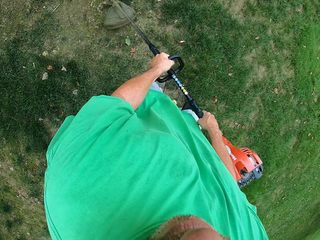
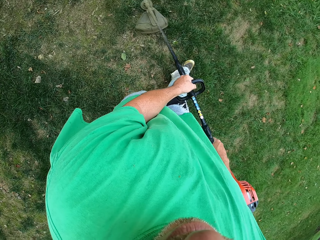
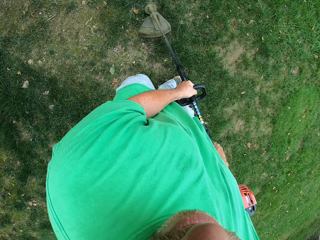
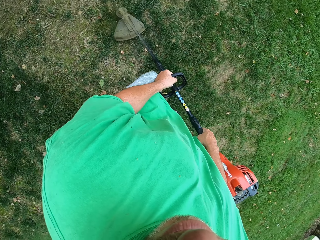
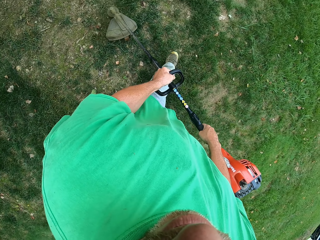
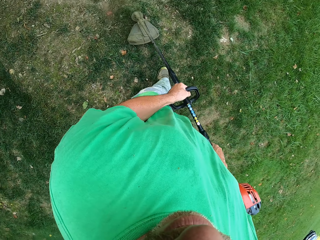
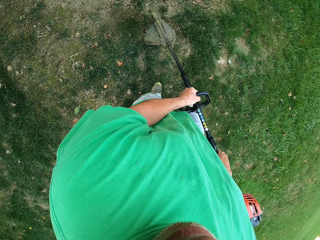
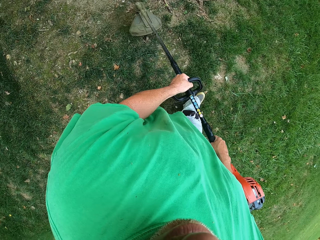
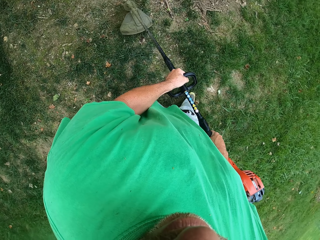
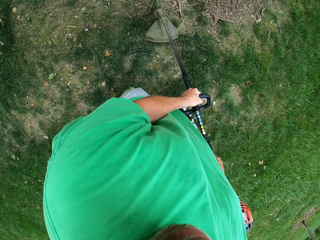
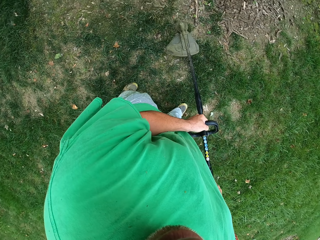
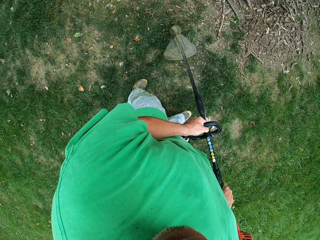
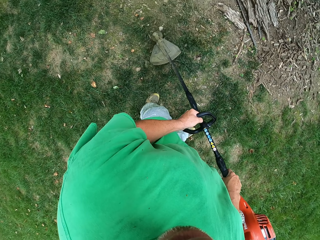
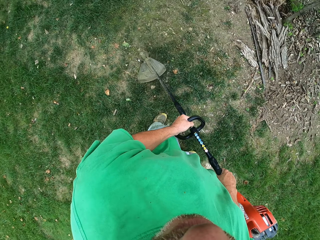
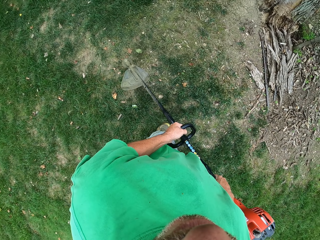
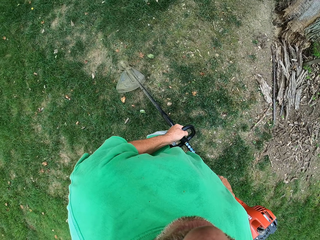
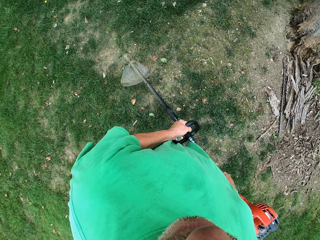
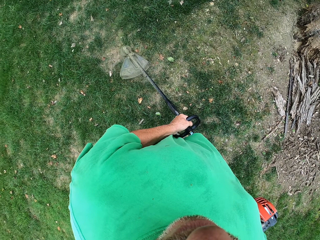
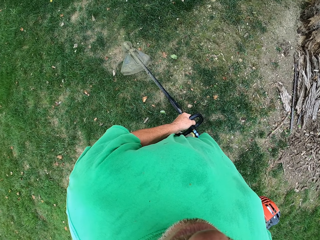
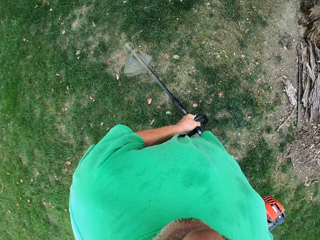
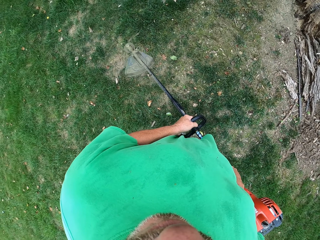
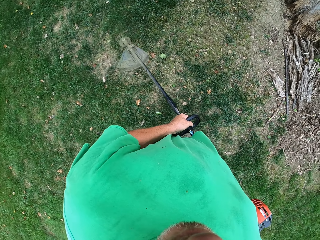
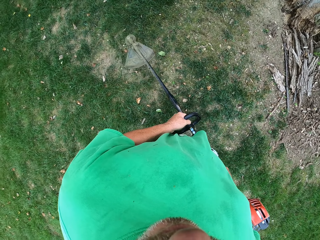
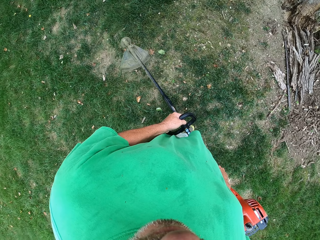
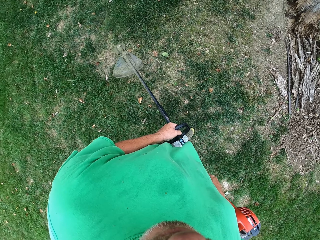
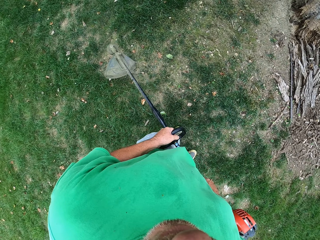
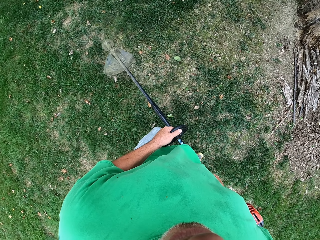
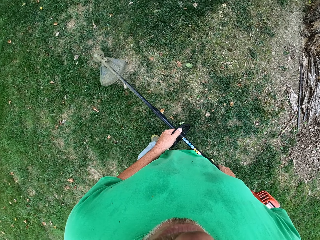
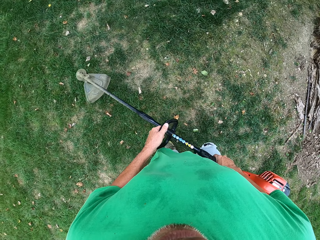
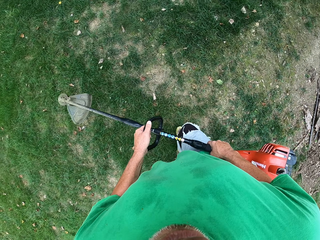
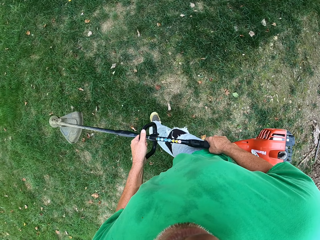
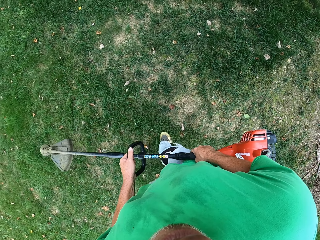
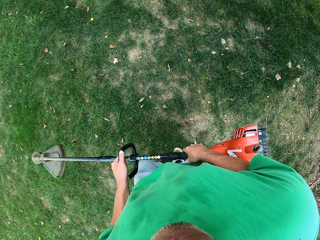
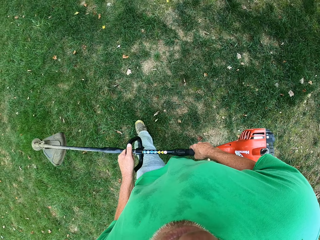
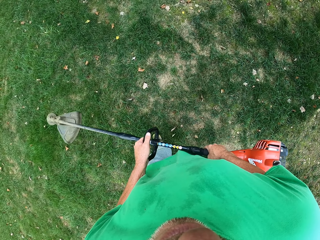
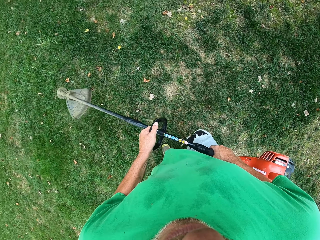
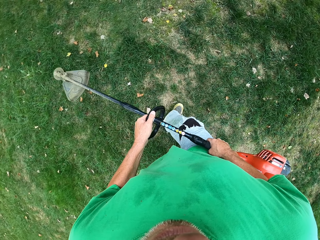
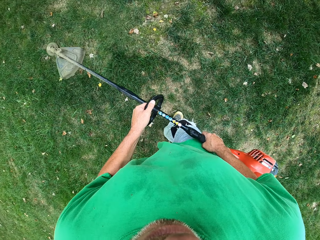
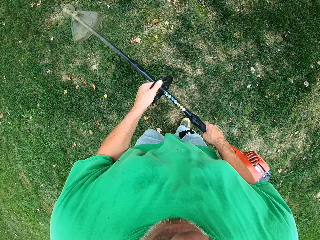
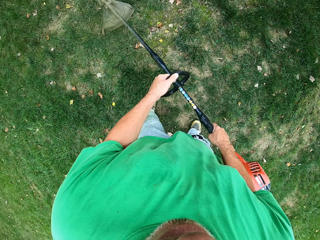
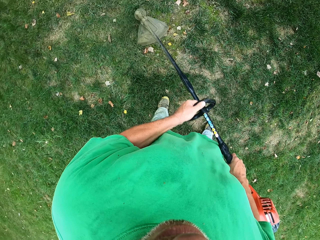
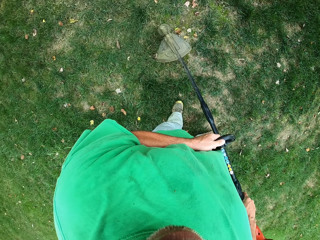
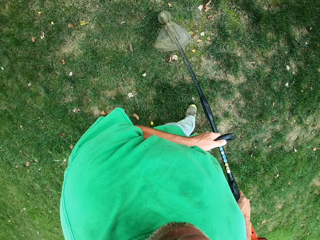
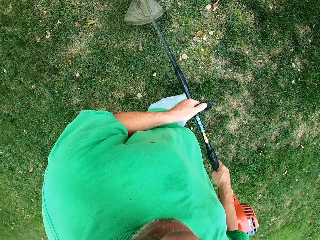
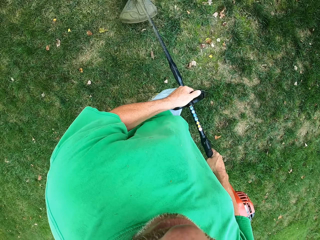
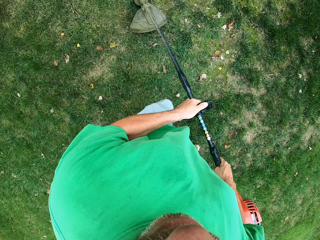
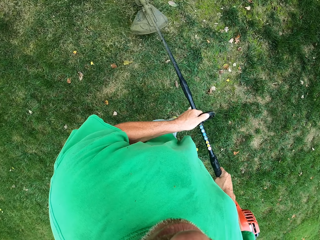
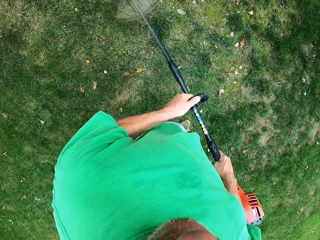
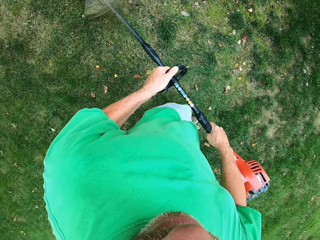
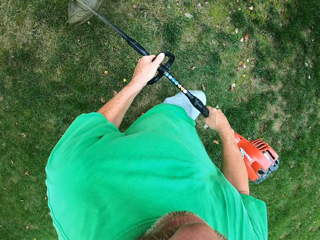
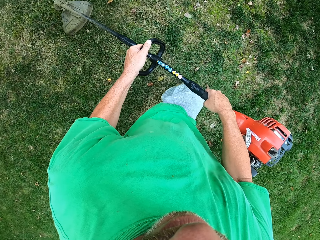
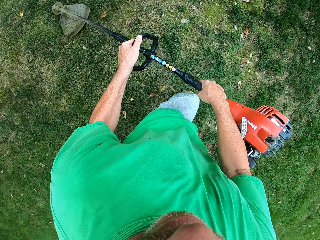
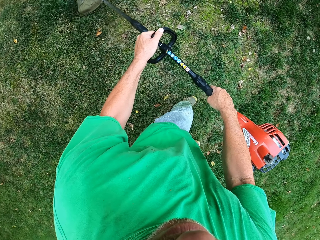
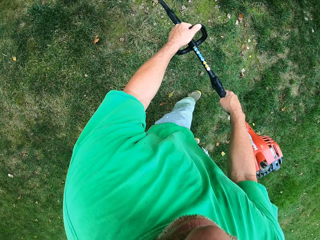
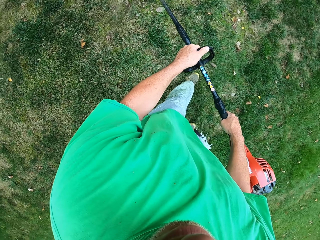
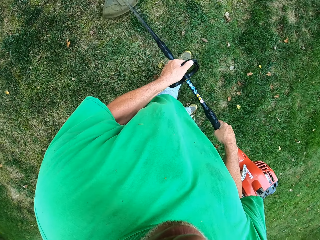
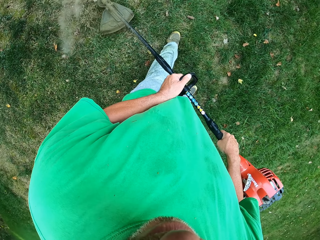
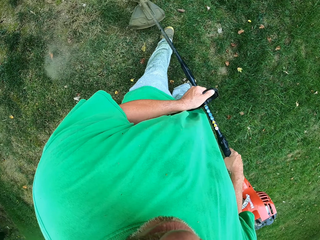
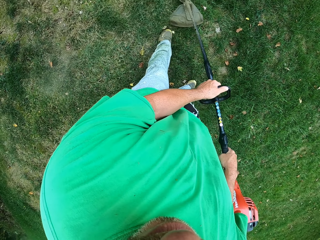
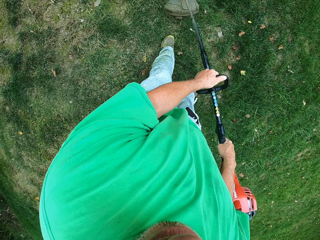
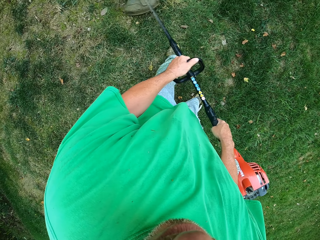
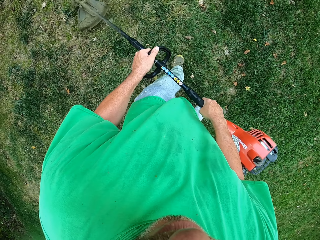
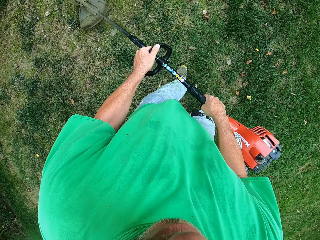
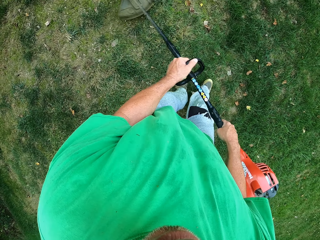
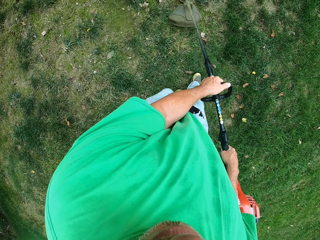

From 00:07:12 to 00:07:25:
The camera wearer looks around a garden. They walk around the garden. They cut grass with a brush cutter.

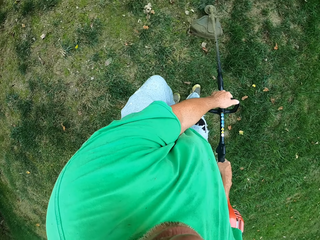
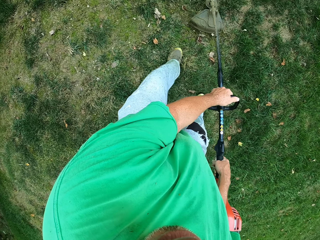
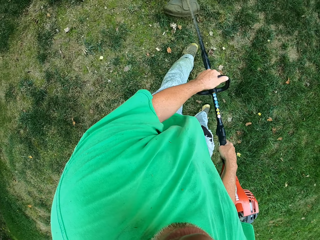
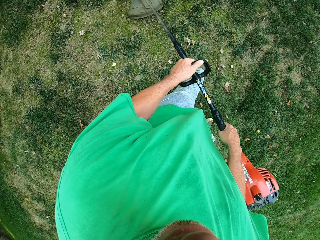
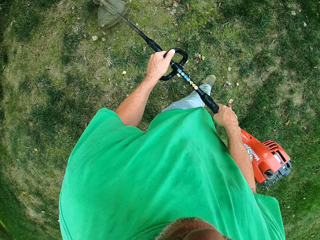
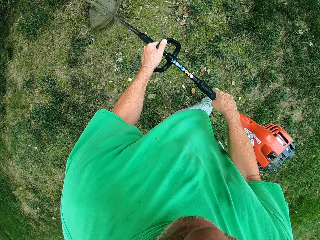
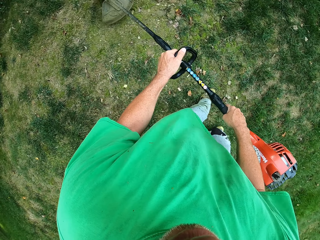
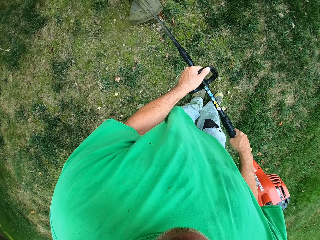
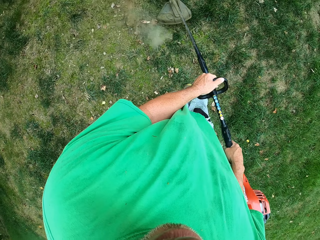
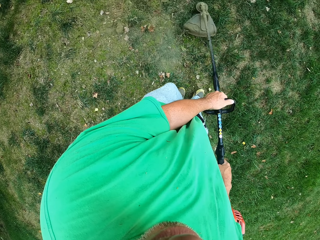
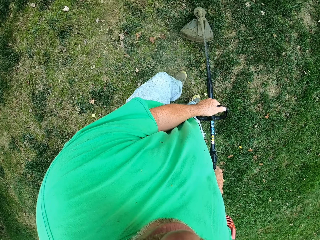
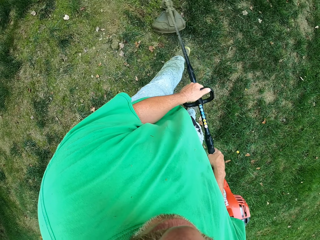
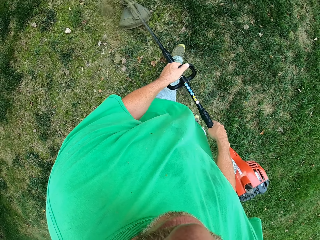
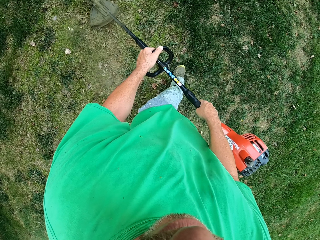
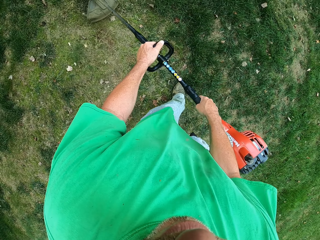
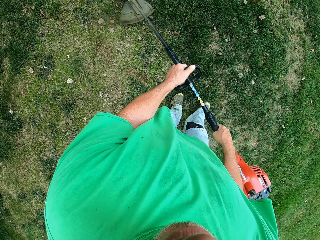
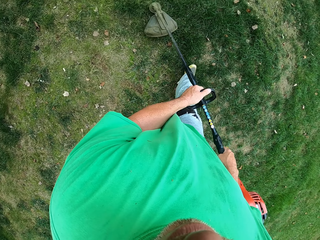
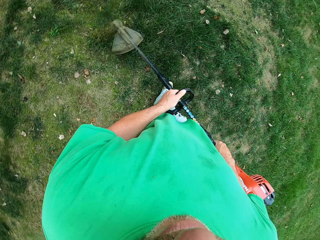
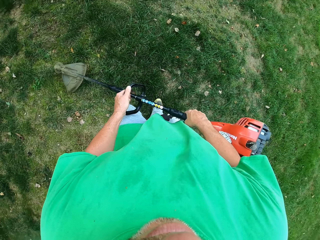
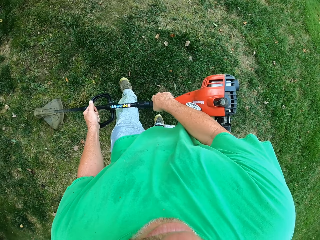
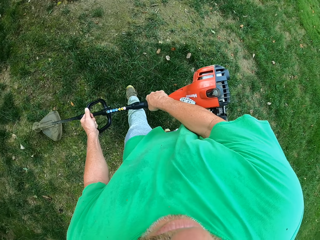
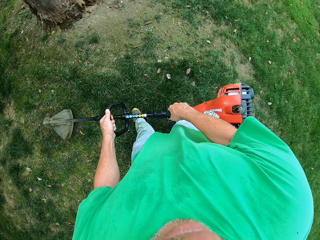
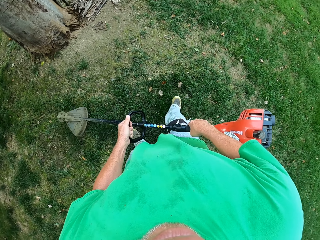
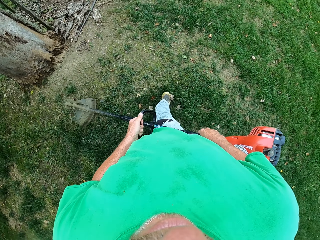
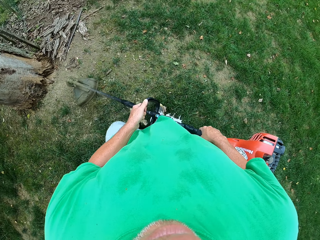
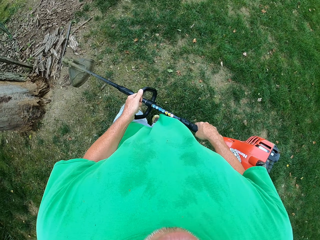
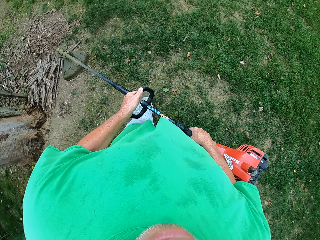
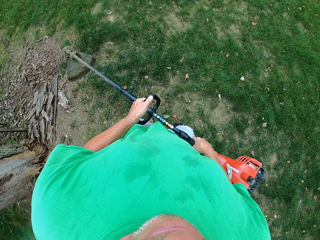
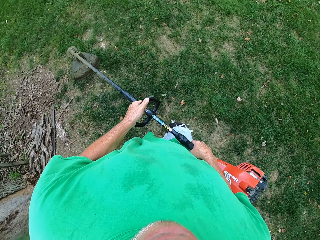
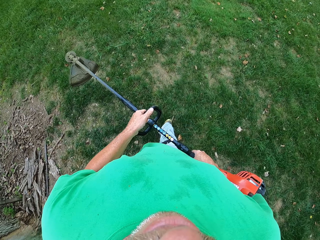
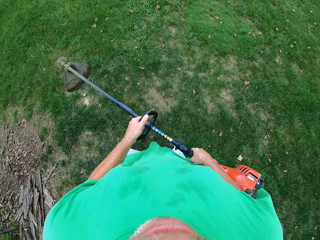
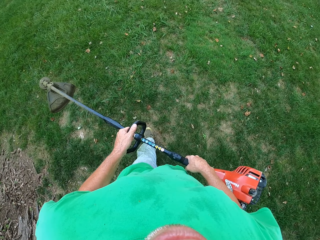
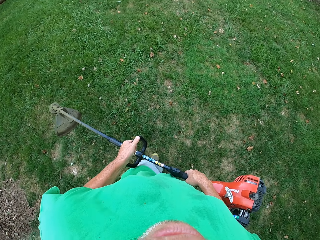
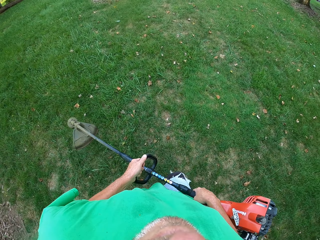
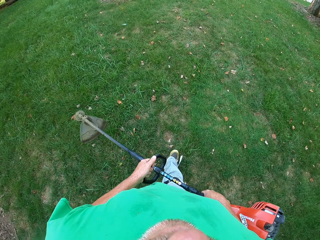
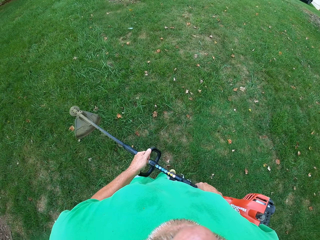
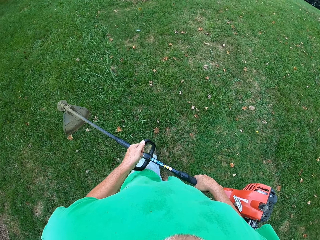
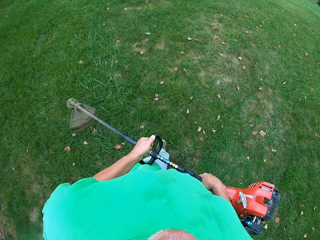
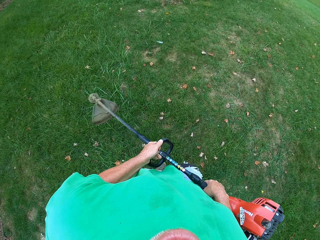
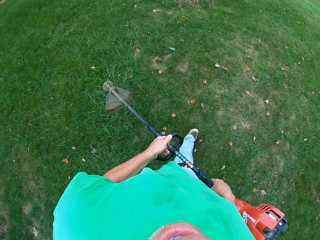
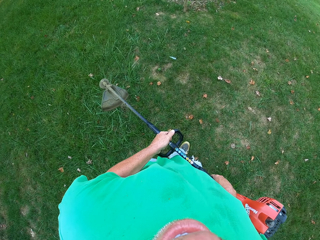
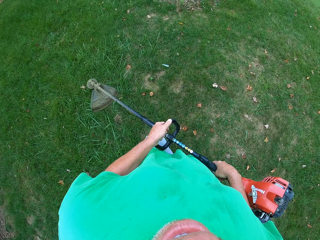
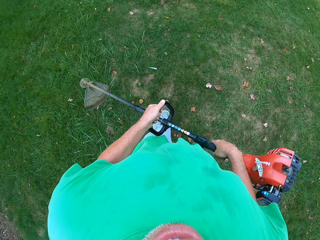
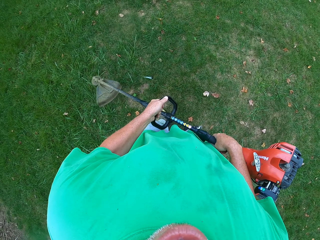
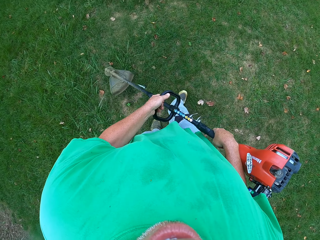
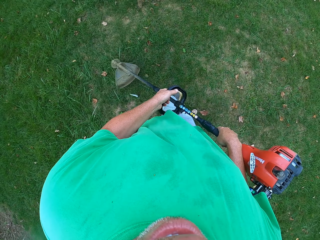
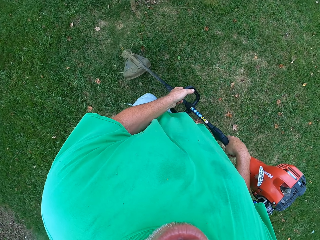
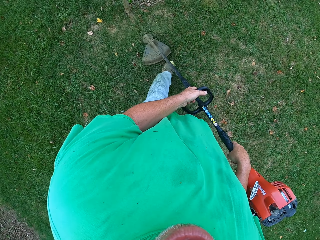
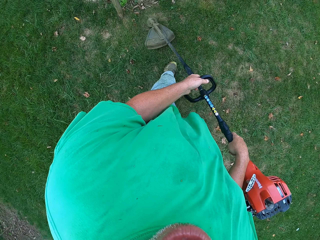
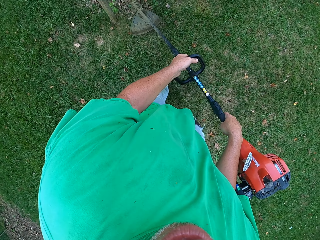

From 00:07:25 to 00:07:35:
The camera wearer walks around a garden.
